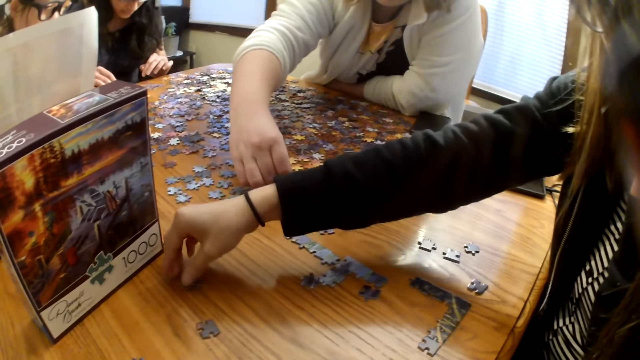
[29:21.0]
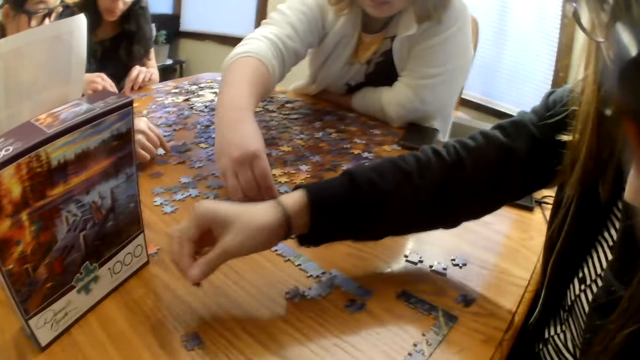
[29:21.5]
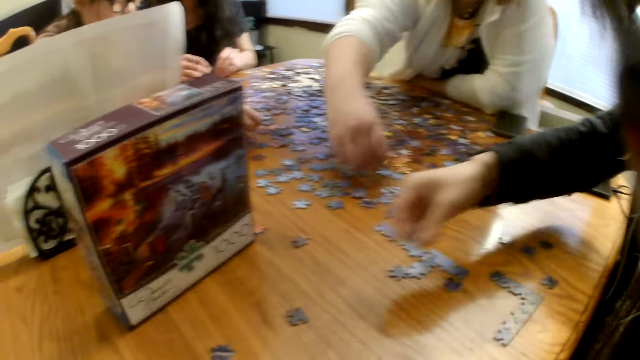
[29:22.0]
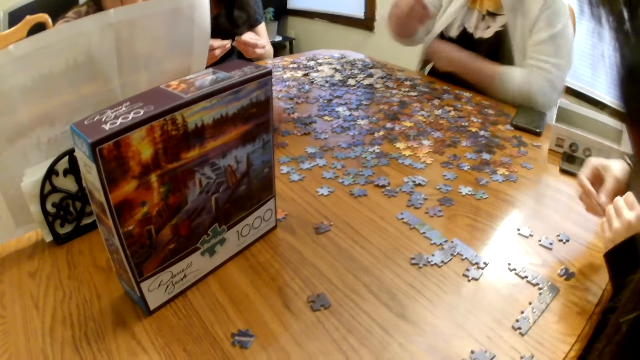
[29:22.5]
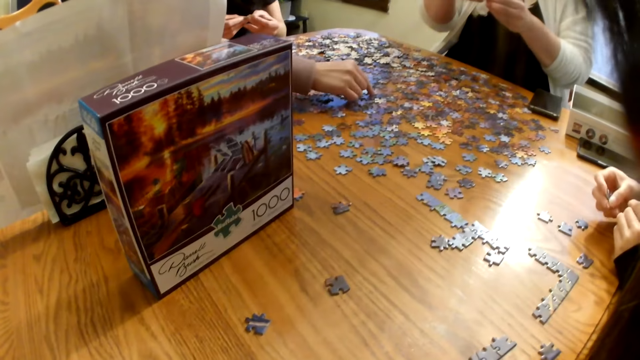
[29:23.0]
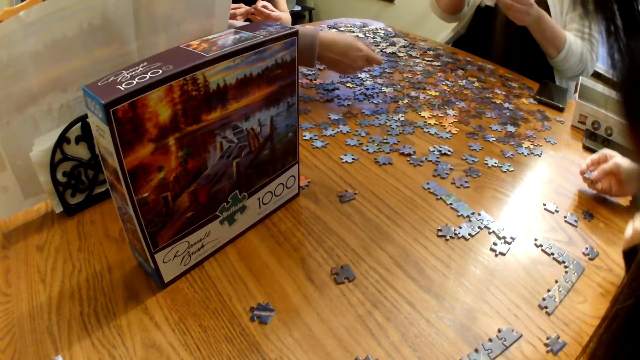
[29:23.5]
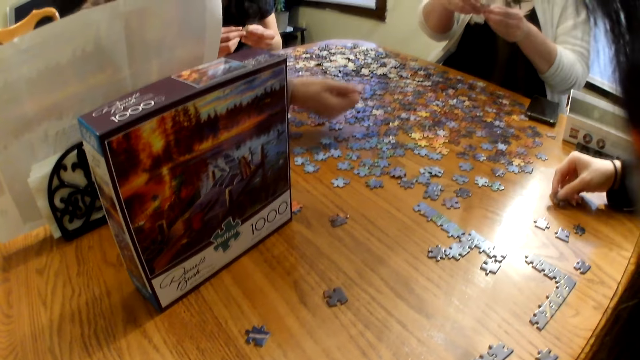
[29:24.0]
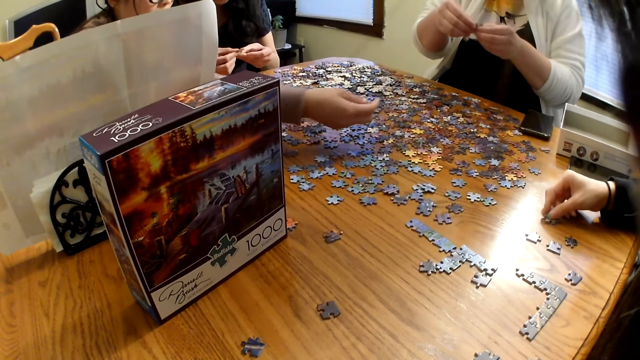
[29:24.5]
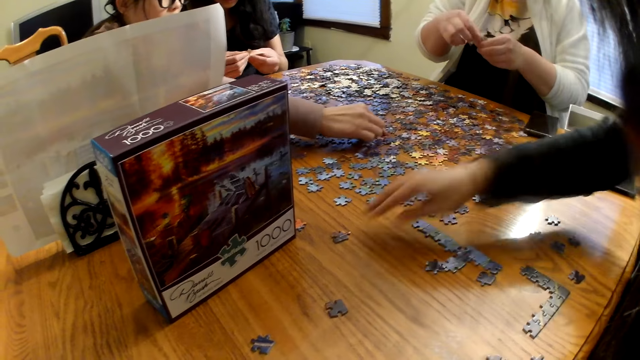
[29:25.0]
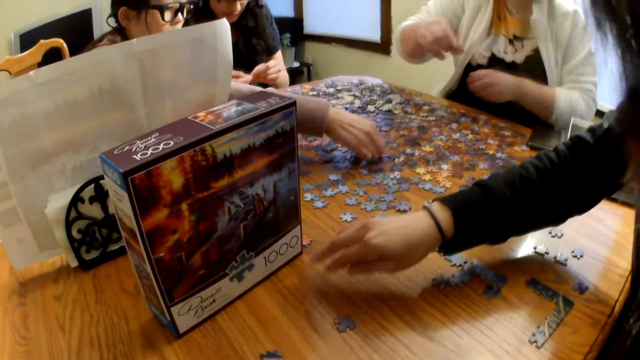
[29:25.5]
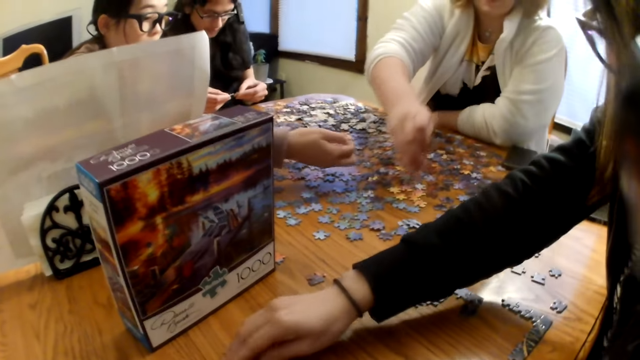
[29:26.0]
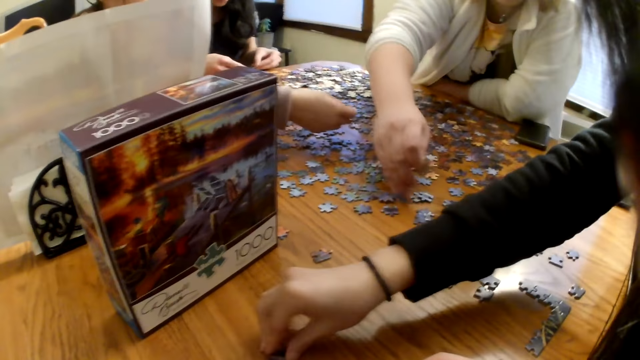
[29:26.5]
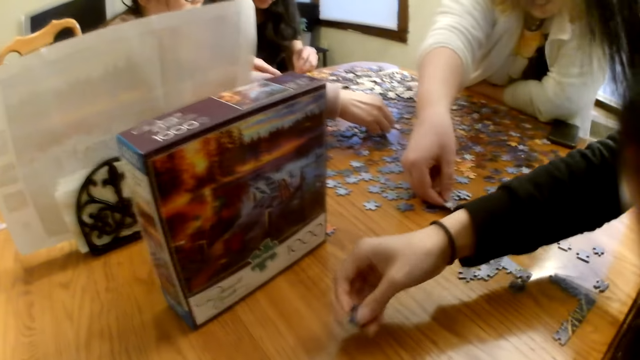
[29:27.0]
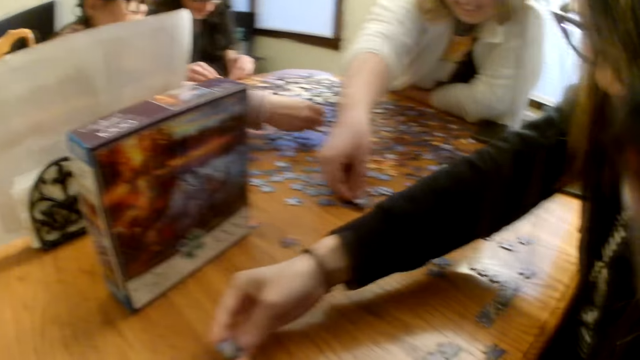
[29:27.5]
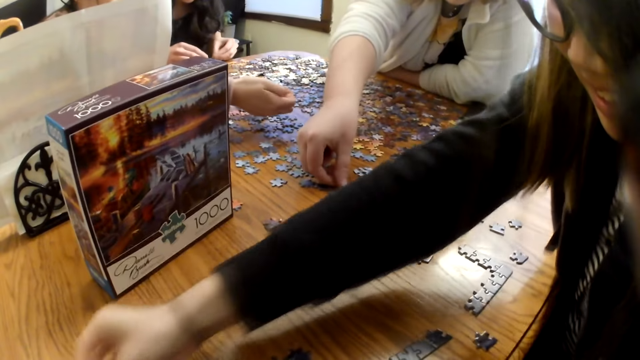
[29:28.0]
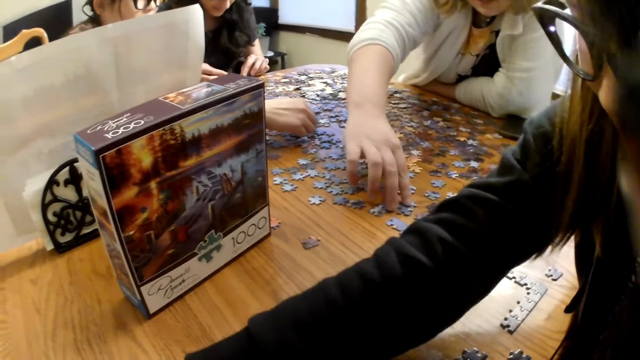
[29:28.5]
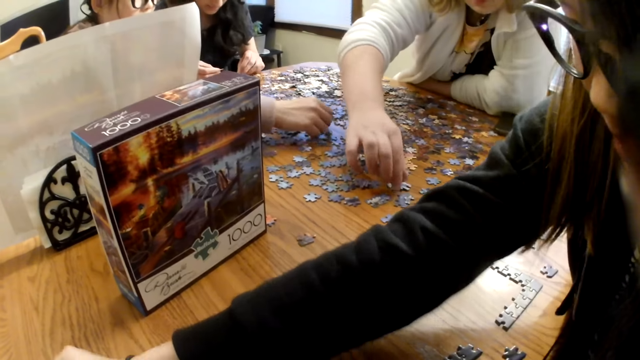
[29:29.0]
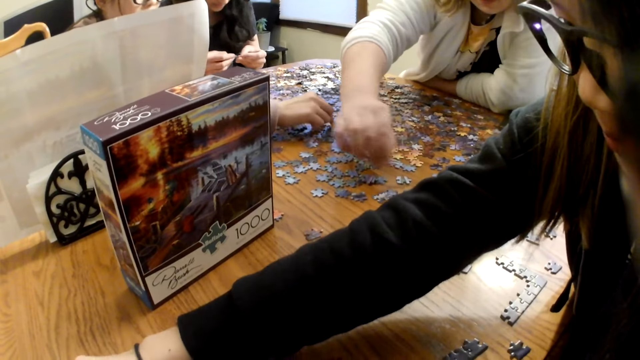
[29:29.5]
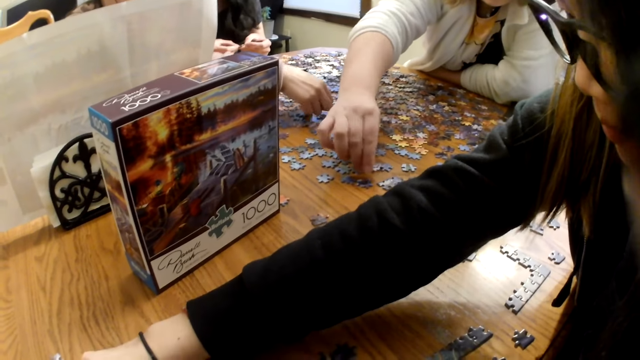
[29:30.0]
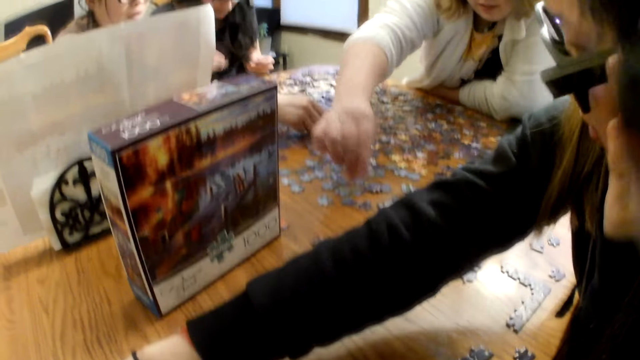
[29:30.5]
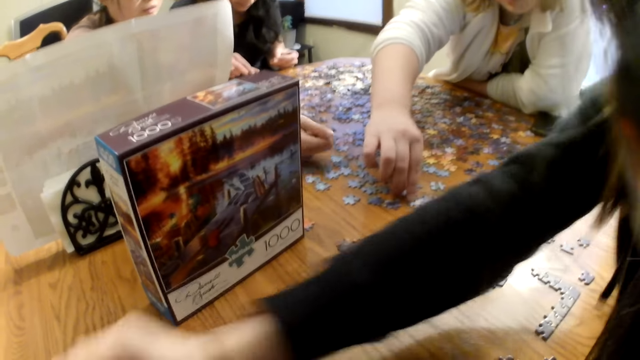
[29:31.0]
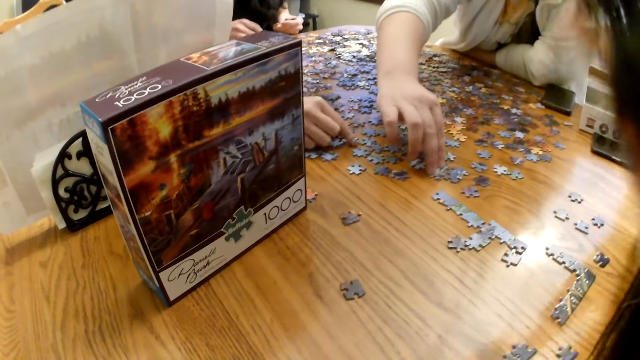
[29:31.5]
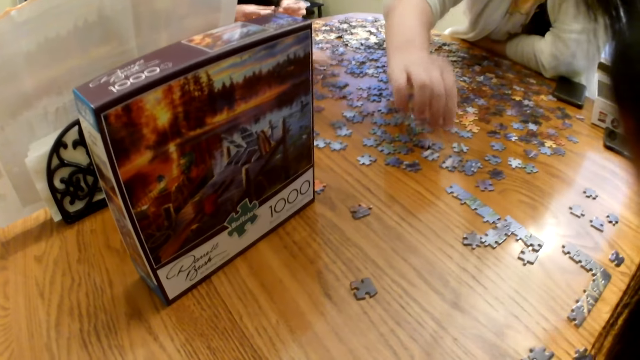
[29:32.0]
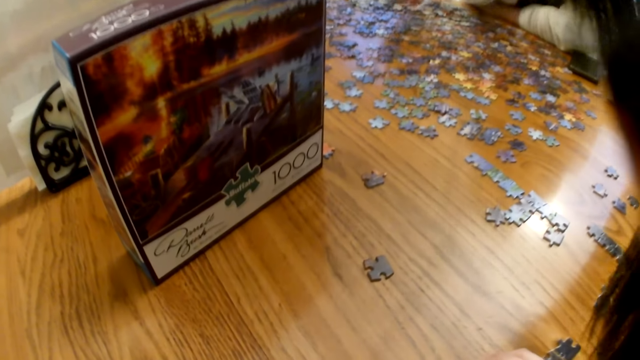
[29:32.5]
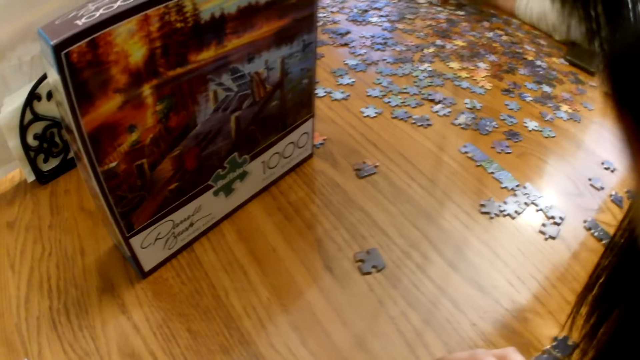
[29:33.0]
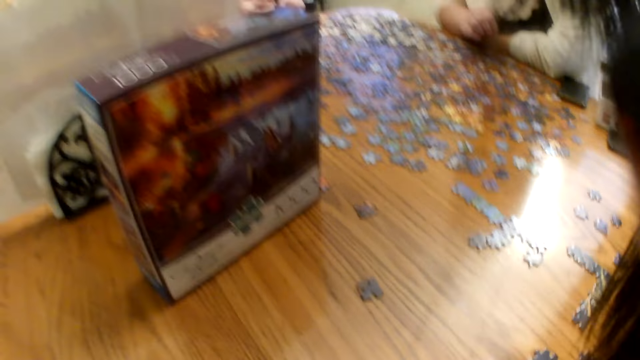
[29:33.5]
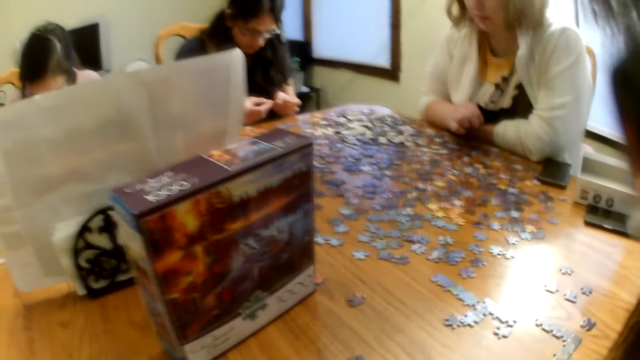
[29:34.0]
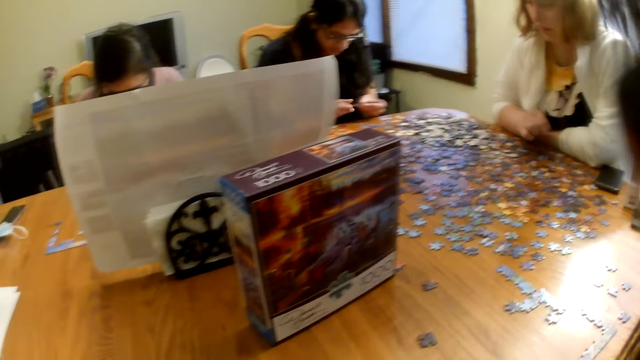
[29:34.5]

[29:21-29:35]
A woman looks at the piece. Another woman picks a piece from the table. The first woman places the piece on the table and moves the piece on the table. A third woman places the piece on the table. The first woman moves the piece on the table. The third woman moves the piece on the table. The second woman picks a piece from the table. The third woman picks a piece from the table.

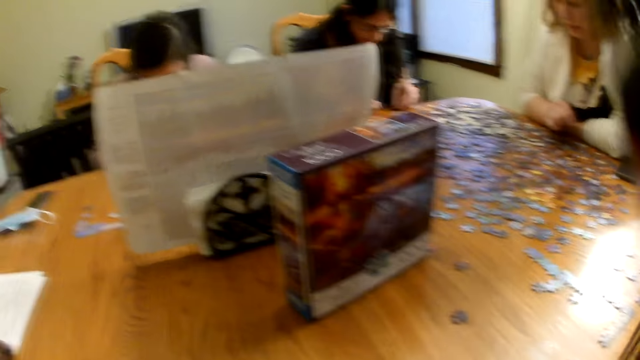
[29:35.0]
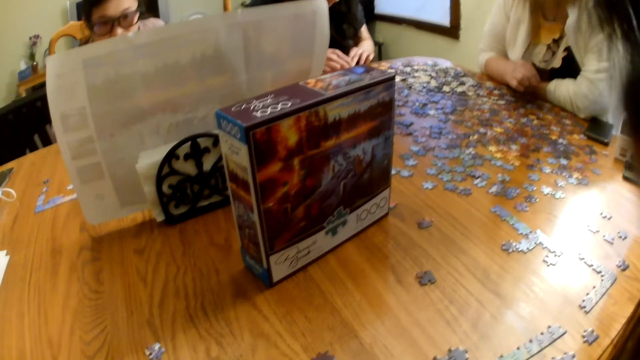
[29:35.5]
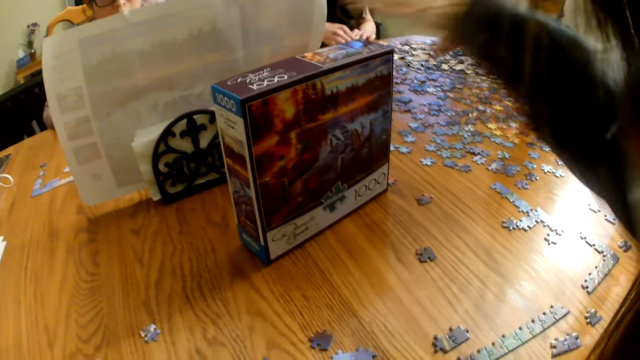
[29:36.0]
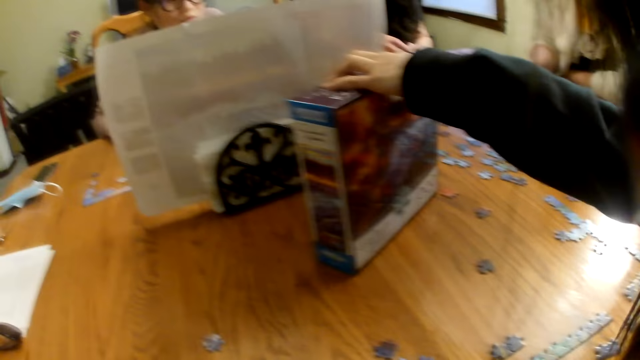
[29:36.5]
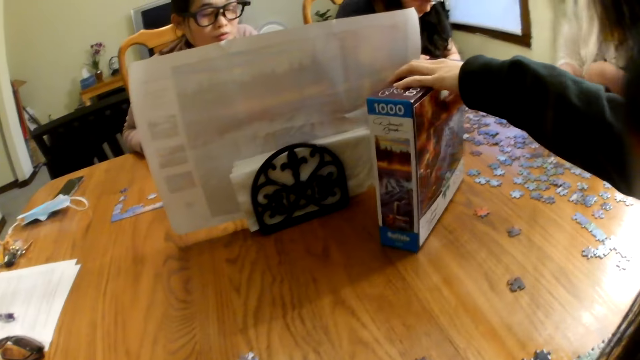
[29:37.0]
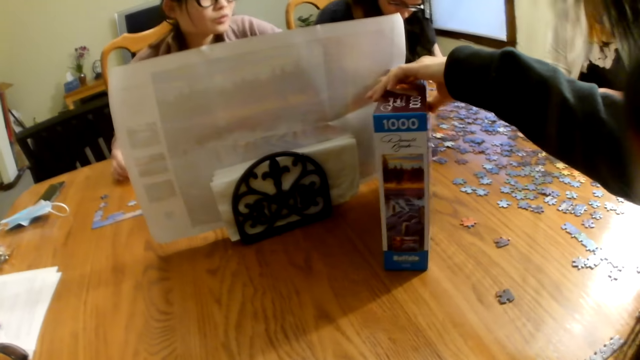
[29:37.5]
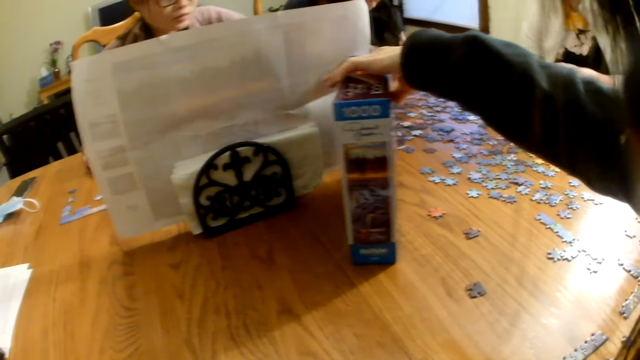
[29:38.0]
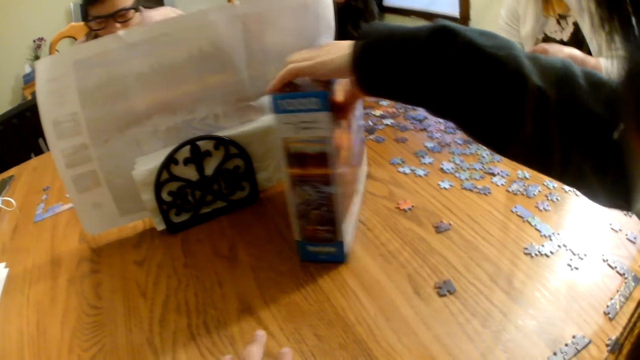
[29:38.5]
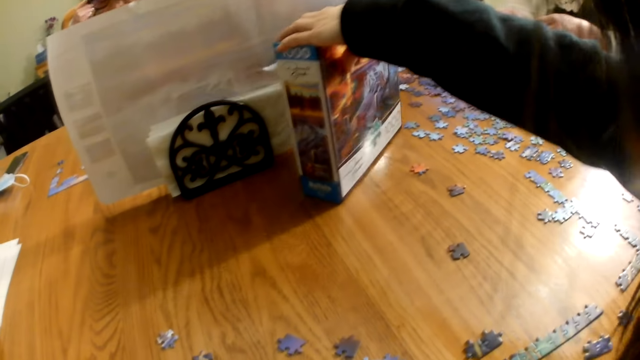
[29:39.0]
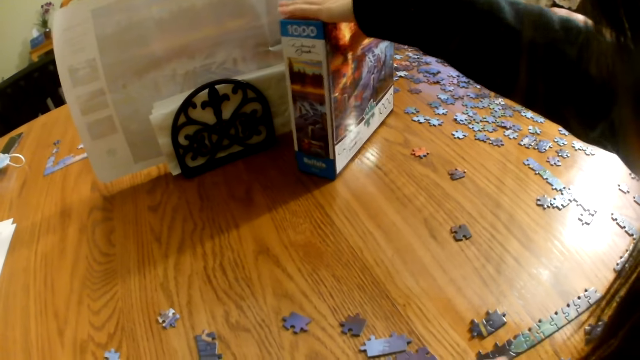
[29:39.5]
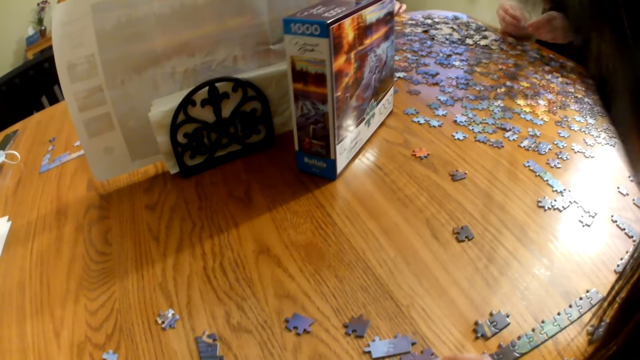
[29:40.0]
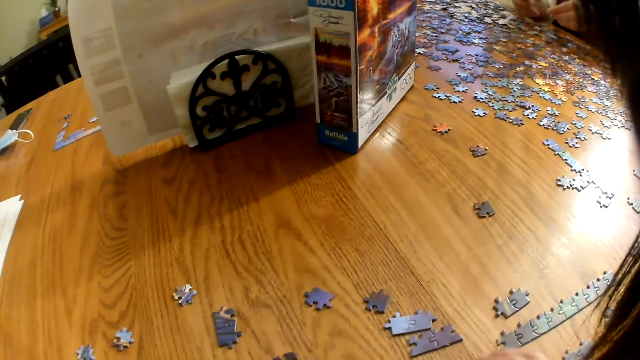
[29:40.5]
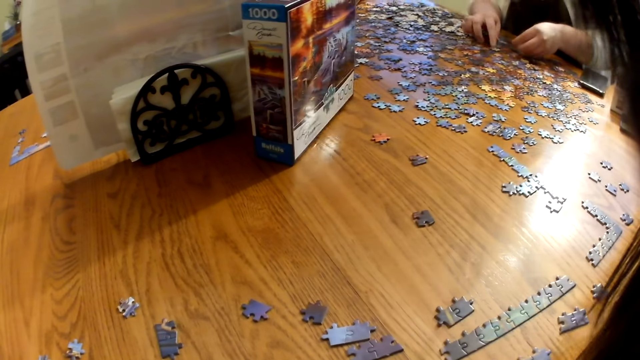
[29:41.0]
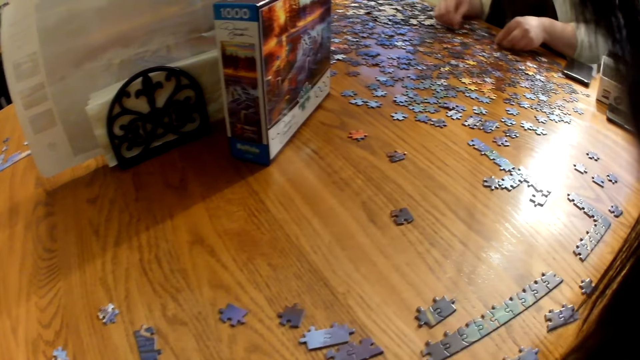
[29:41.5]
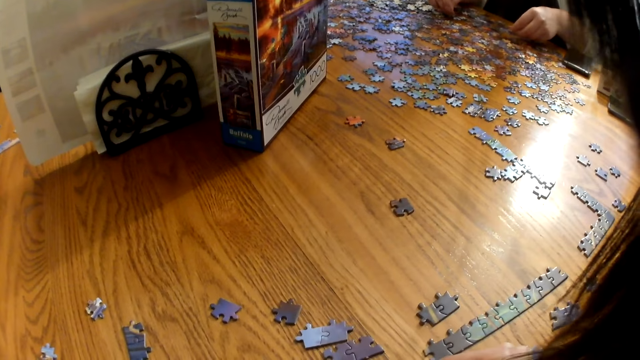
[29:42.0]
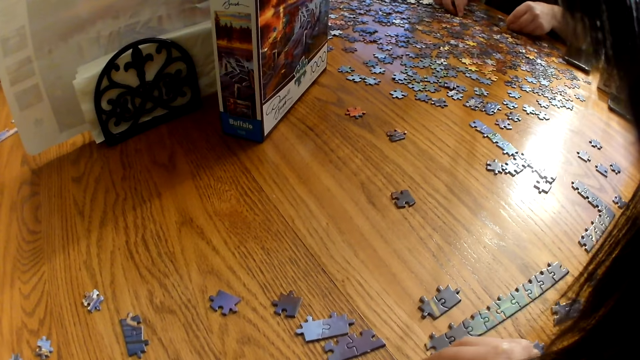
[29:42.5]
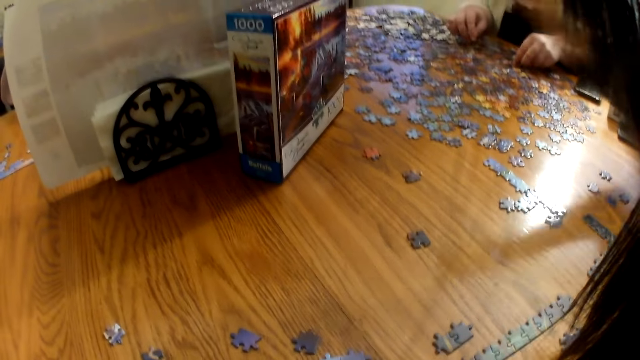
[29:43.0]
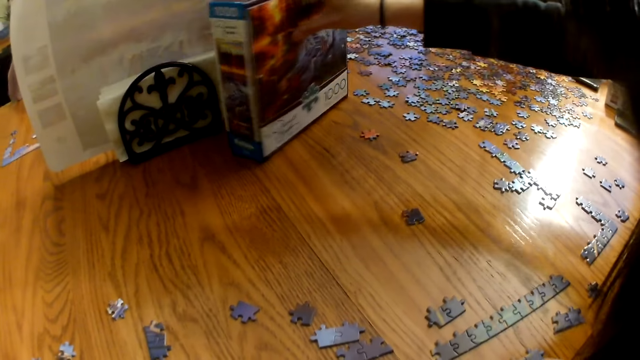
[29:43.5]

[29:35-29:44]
The camera wearer looks at the pieces on the table. A woman moves the box on the table. The camera wearer looks at the pieces on the table.
